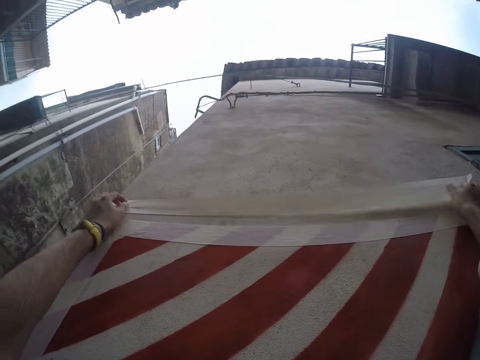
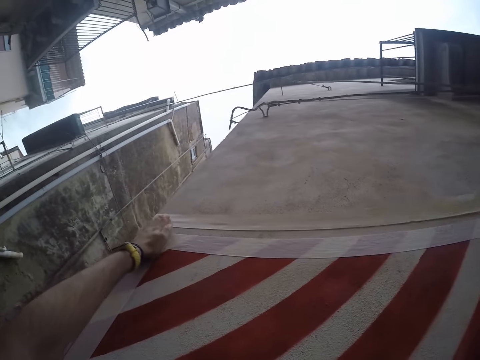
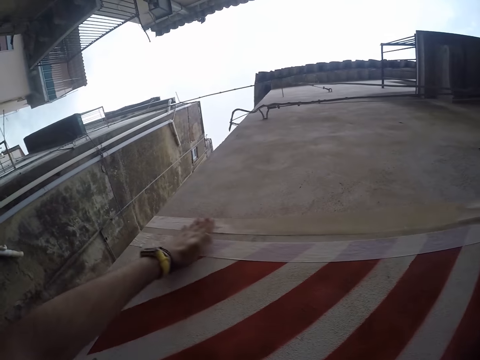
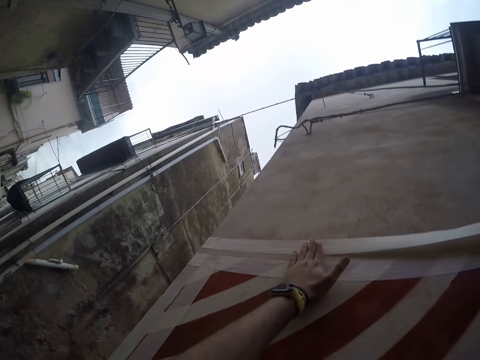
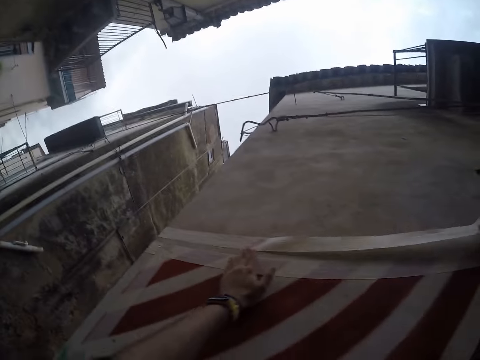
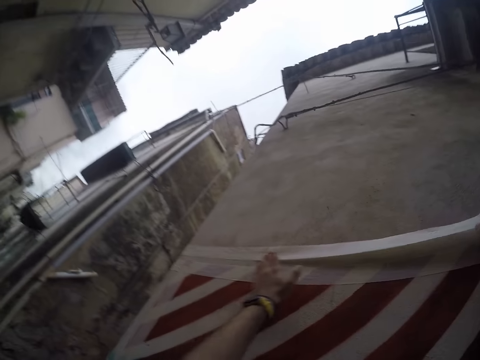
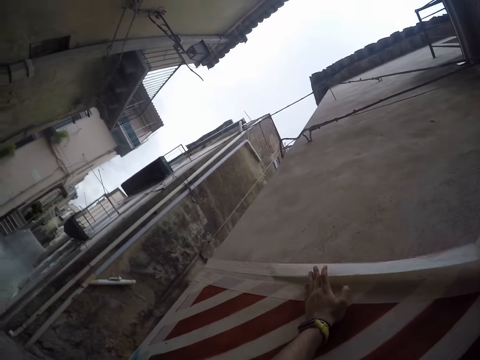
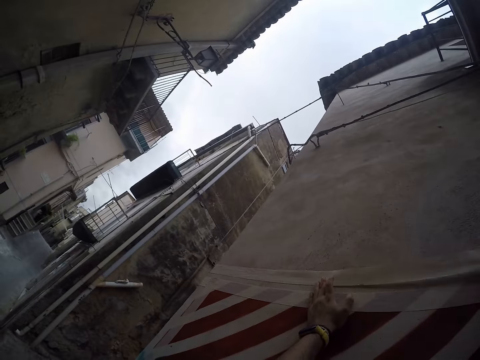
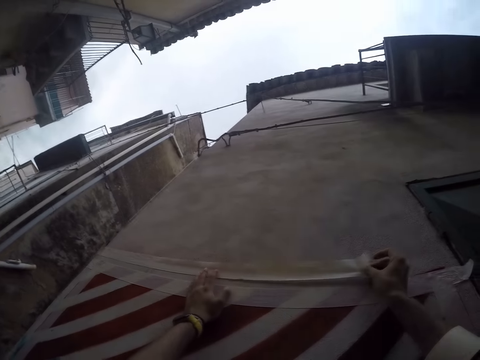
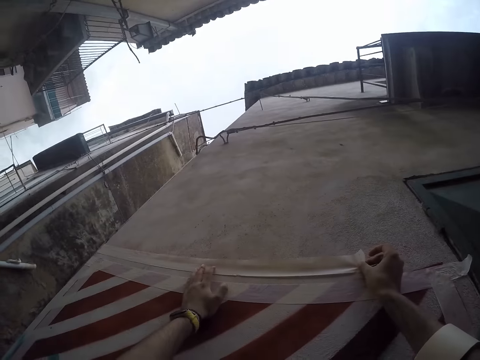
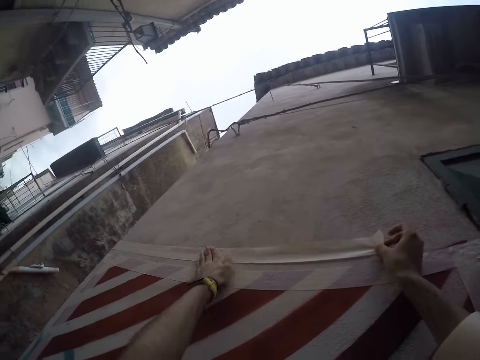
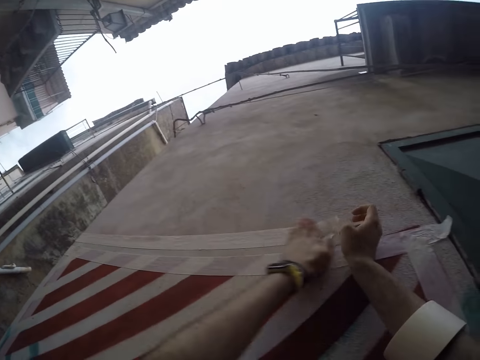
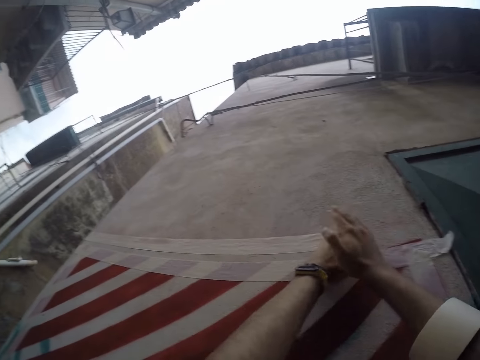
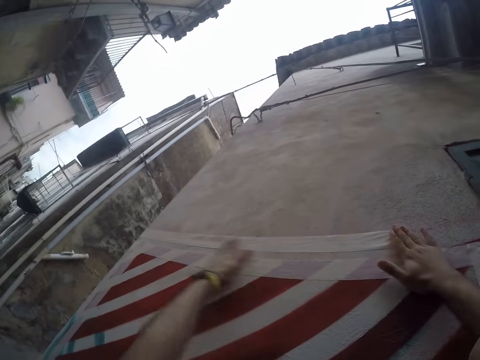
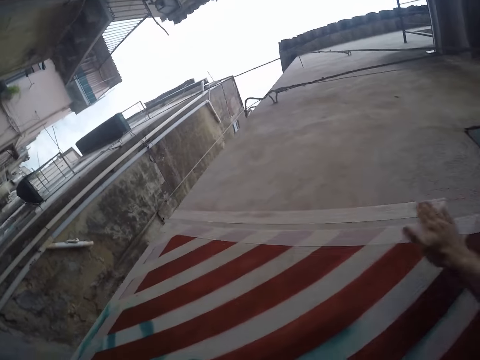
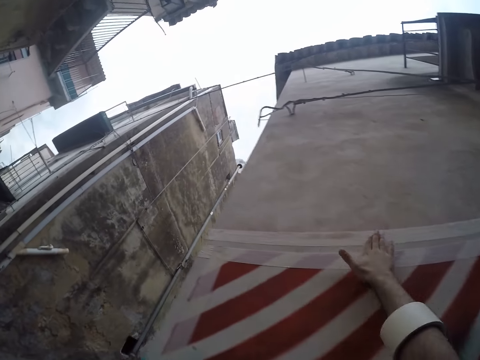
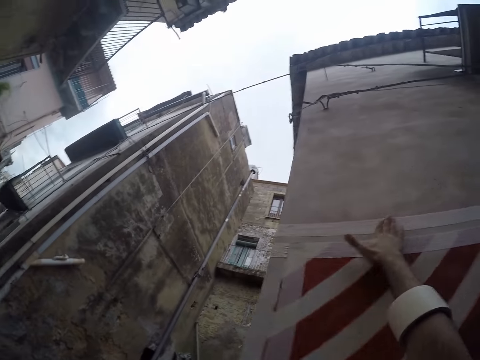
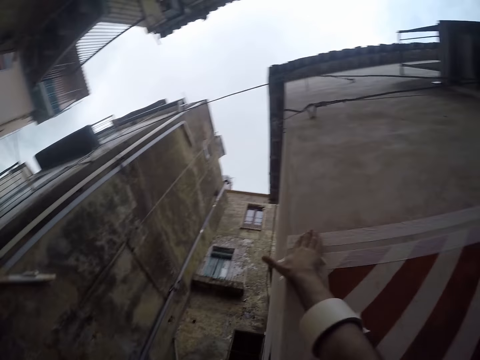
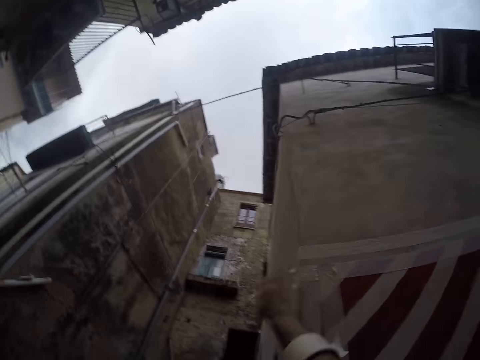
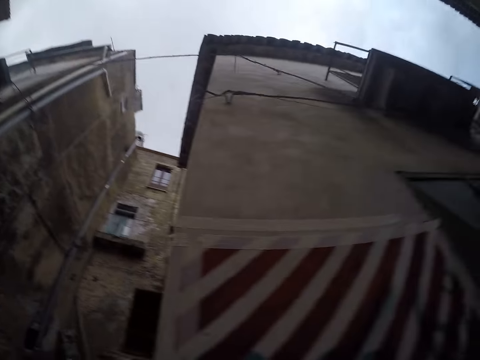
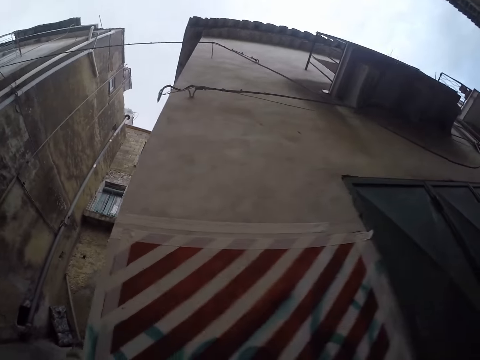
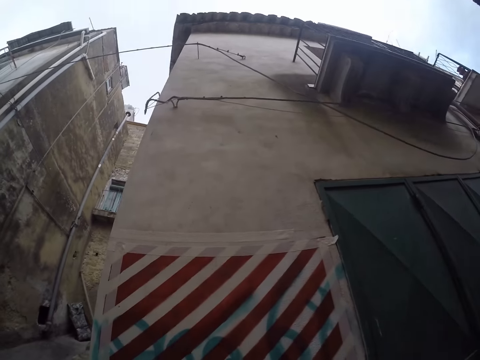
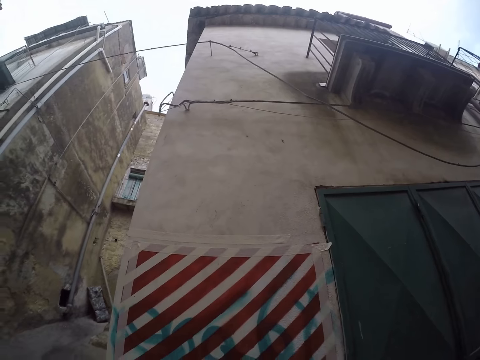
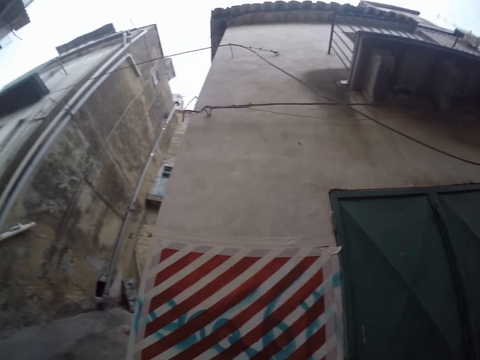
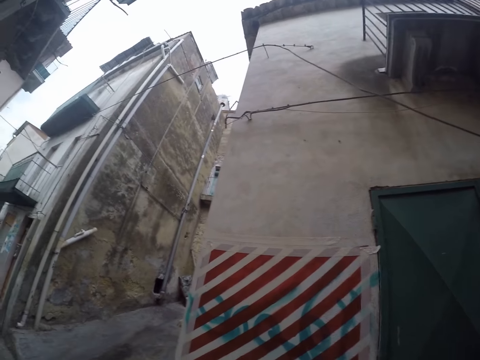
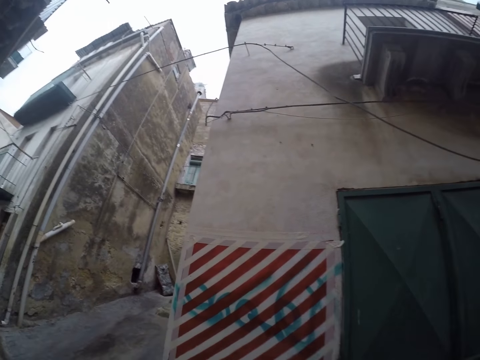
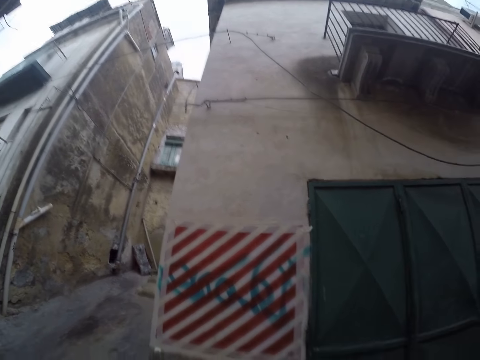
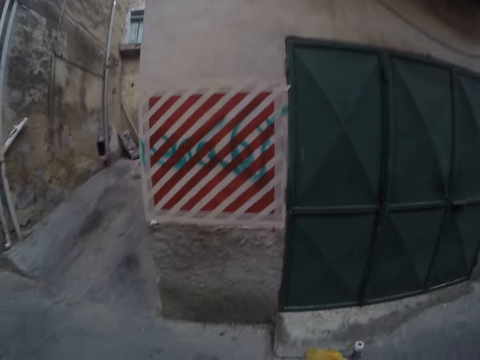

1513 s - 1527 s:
The camera wearer straightens the seal tape on the wall with his left hand. He stares at the wall.

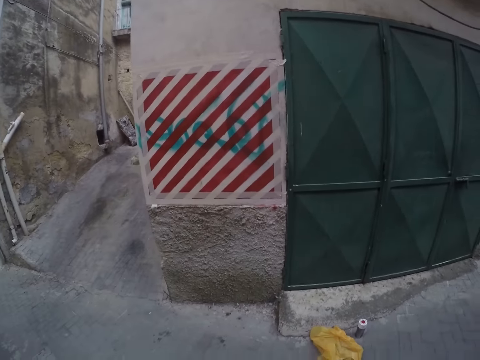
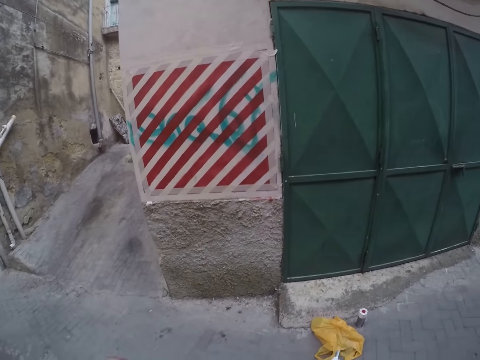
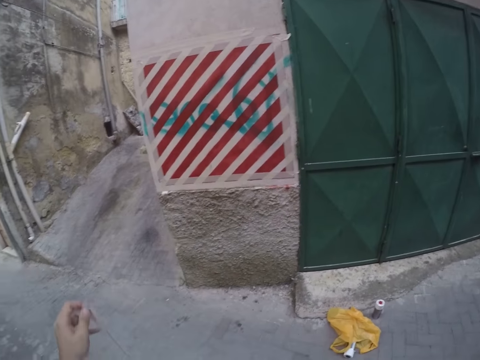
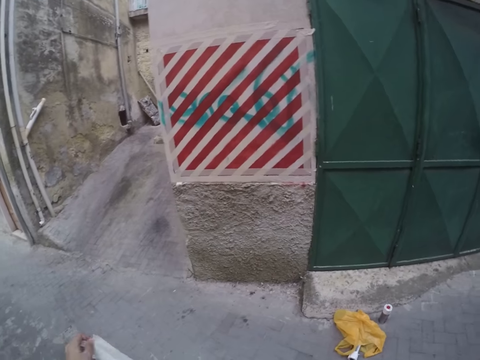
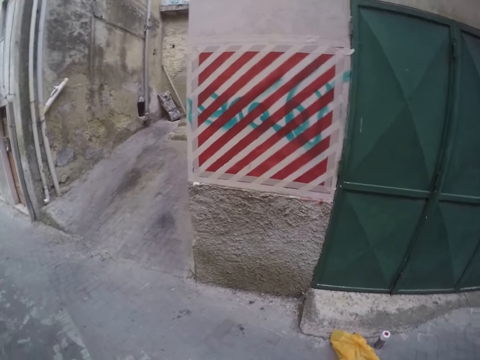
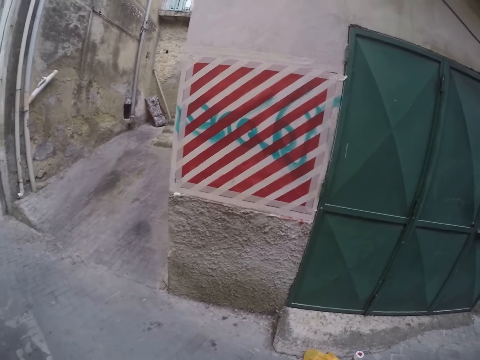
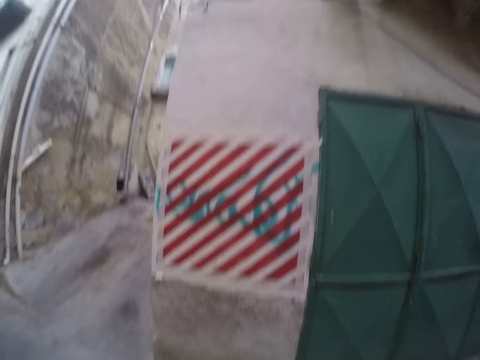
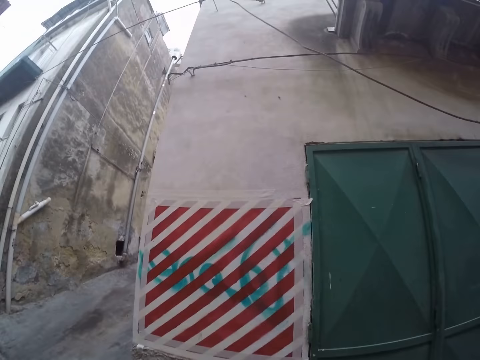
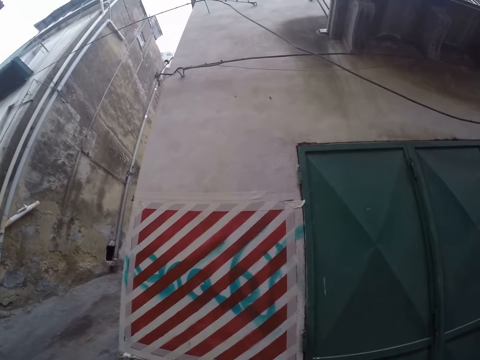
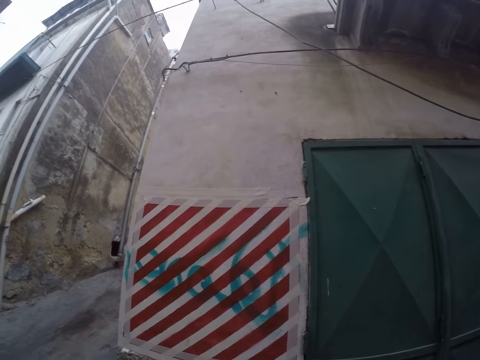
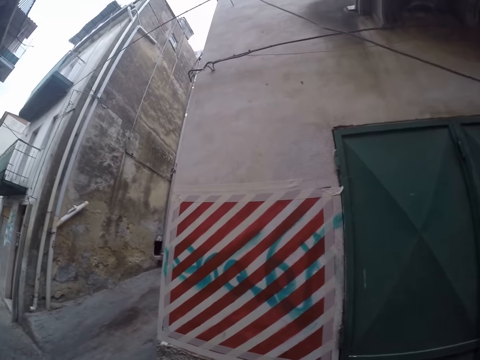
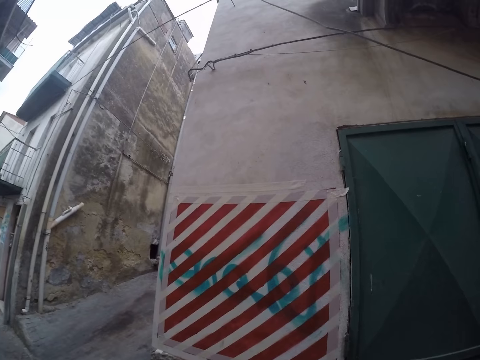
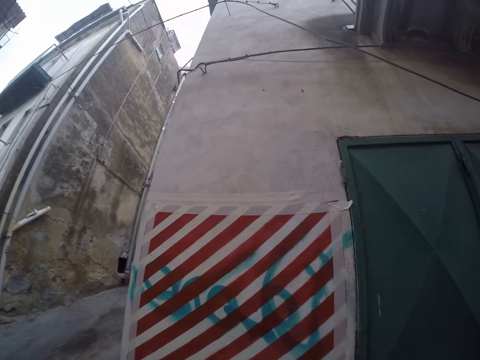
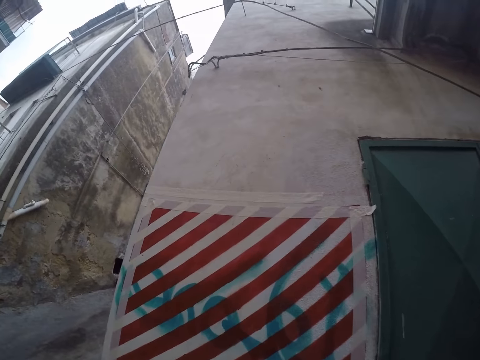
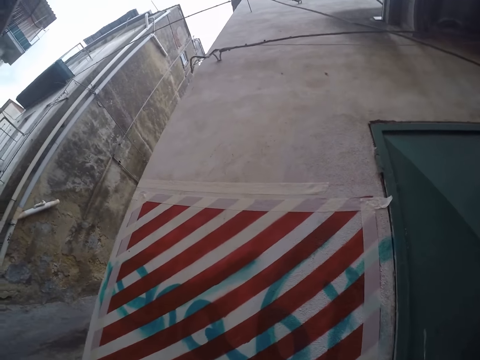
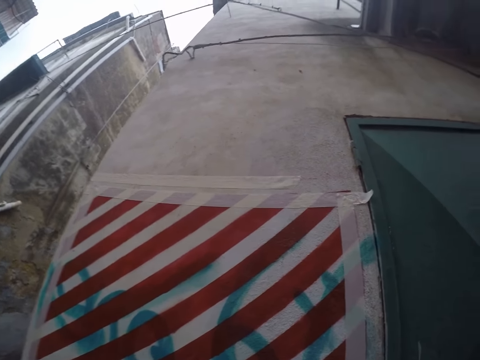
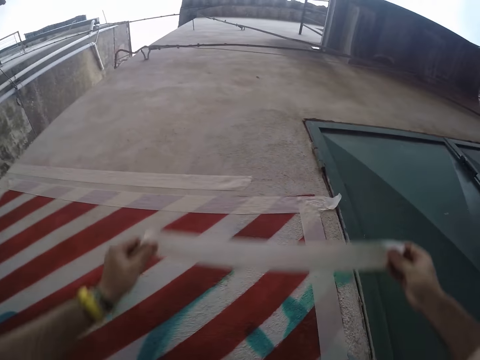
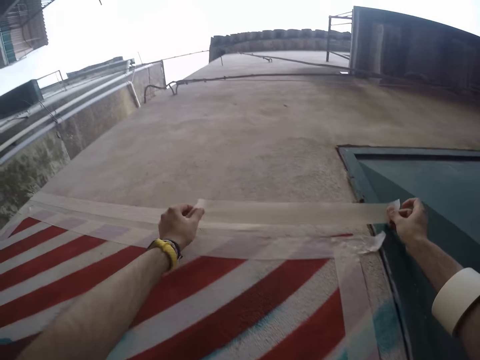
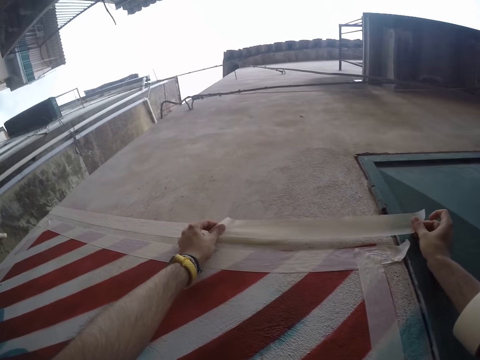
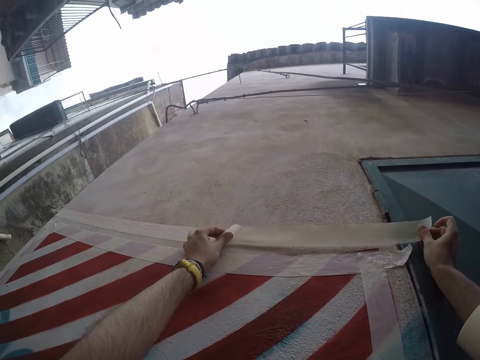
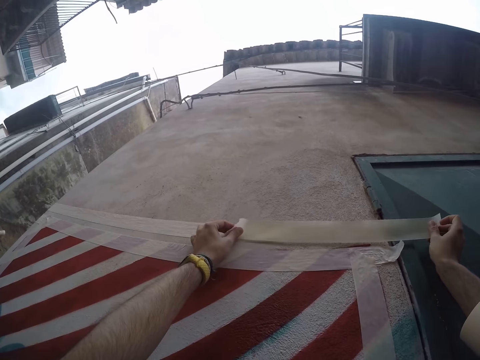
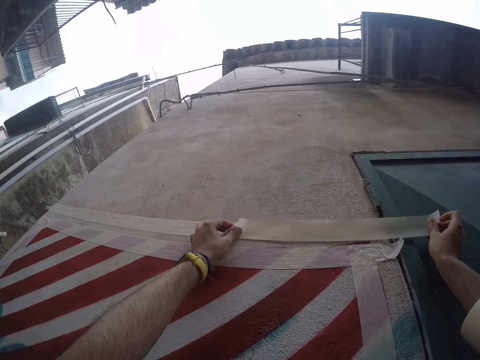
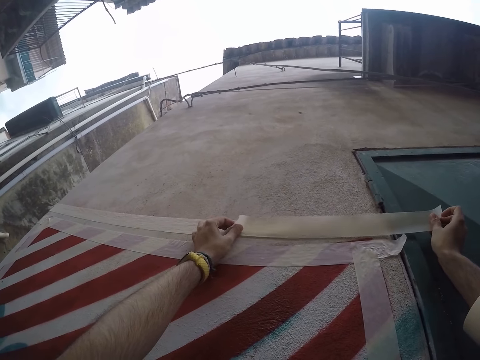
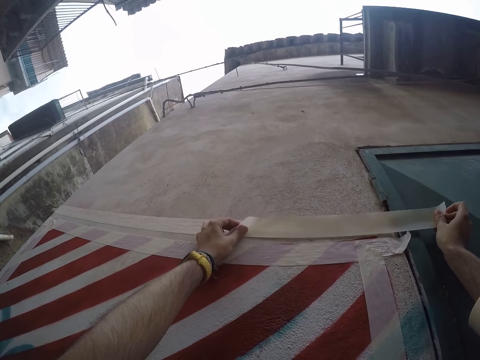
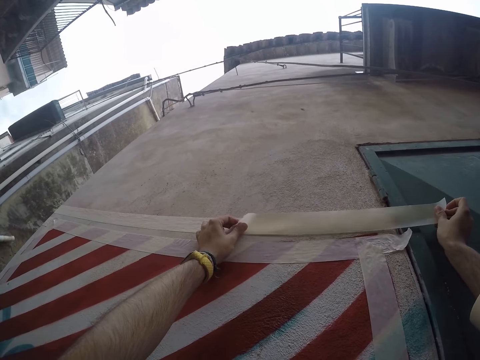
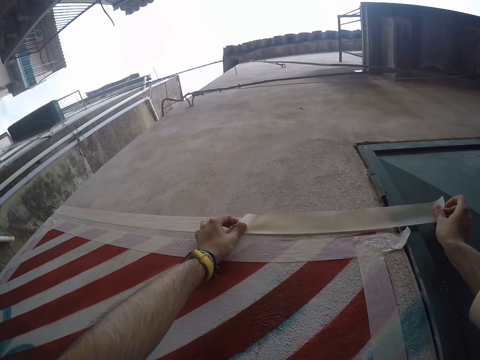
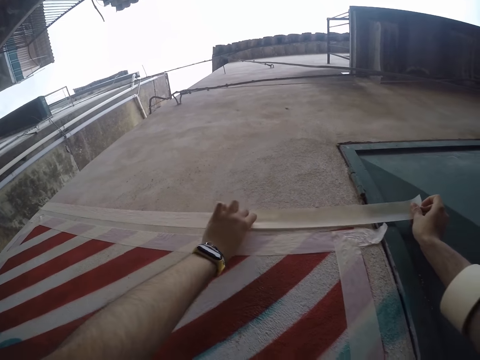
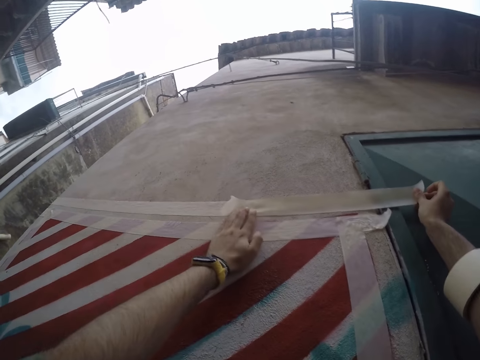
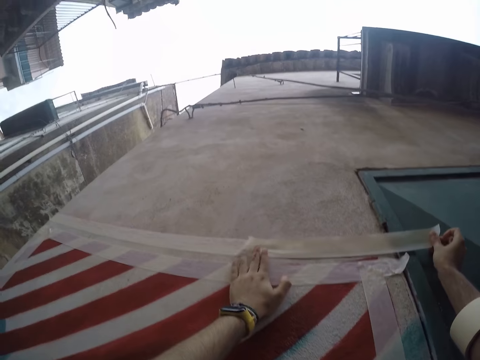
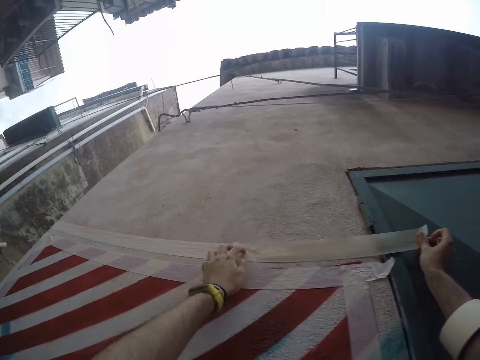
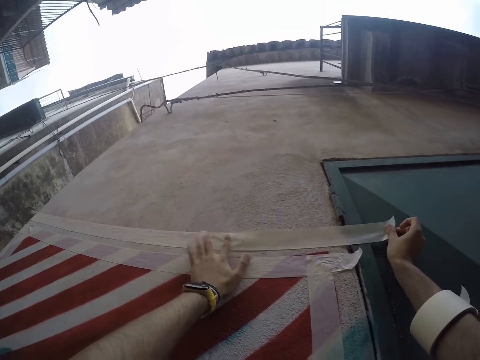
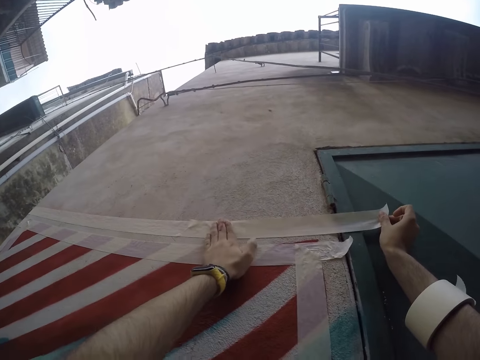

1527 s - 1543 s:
The camera wearer stretches a masking tape with both hands. They hold a seal tape. They stare at the drawing. They tape the wall with the masking tape in both hands.
